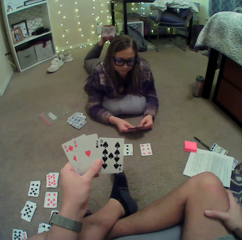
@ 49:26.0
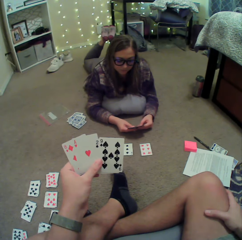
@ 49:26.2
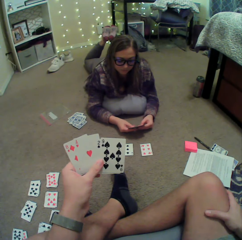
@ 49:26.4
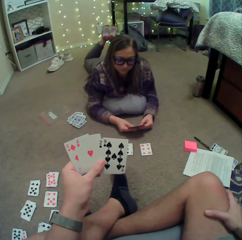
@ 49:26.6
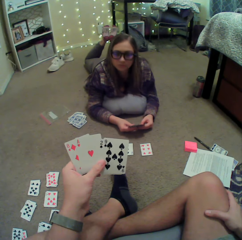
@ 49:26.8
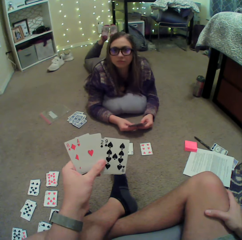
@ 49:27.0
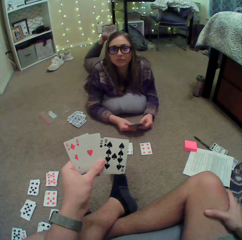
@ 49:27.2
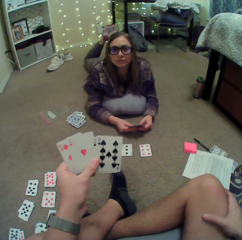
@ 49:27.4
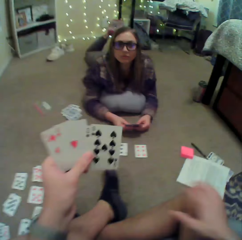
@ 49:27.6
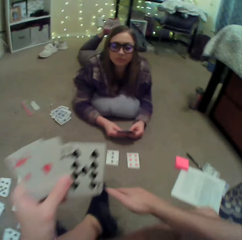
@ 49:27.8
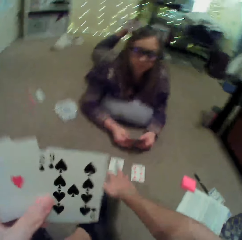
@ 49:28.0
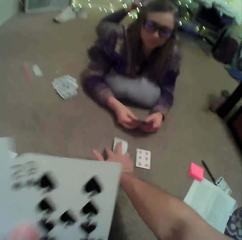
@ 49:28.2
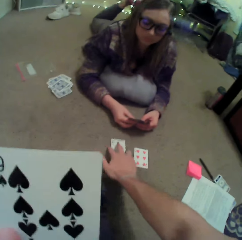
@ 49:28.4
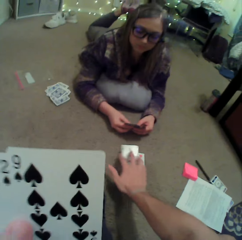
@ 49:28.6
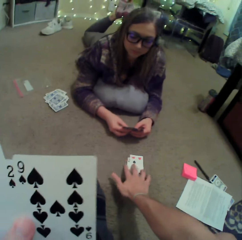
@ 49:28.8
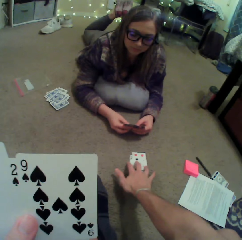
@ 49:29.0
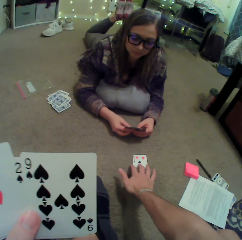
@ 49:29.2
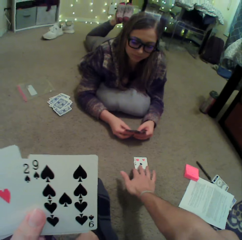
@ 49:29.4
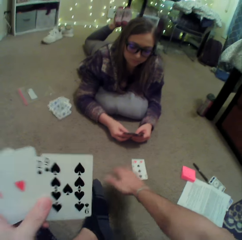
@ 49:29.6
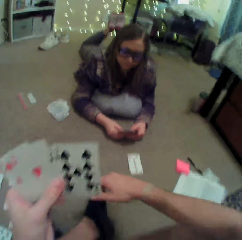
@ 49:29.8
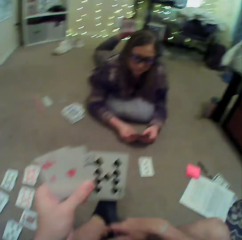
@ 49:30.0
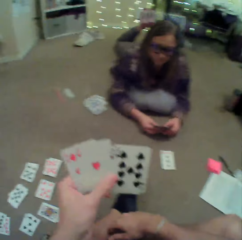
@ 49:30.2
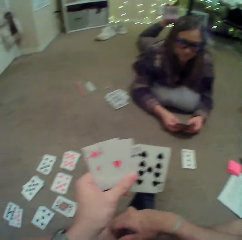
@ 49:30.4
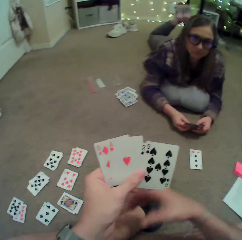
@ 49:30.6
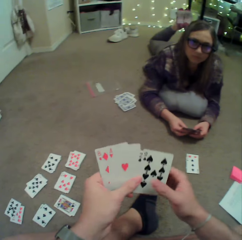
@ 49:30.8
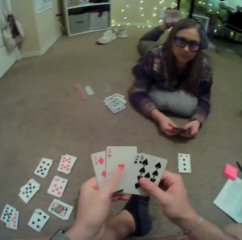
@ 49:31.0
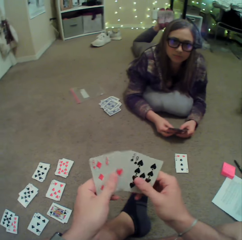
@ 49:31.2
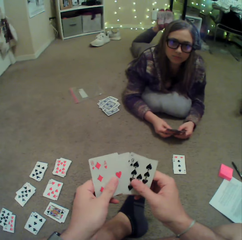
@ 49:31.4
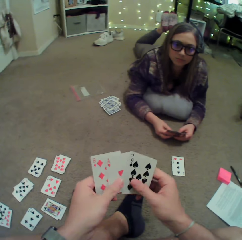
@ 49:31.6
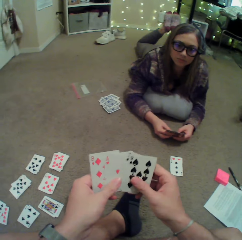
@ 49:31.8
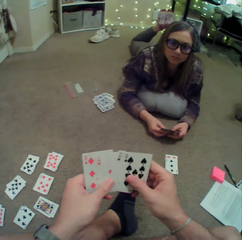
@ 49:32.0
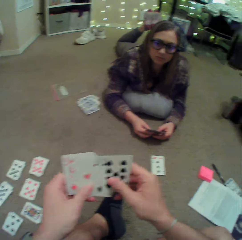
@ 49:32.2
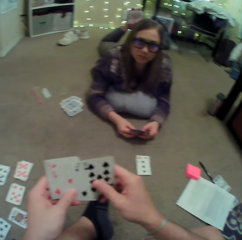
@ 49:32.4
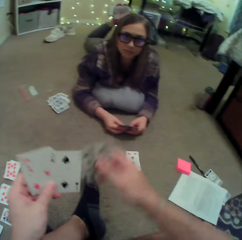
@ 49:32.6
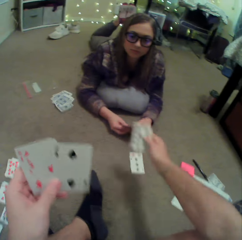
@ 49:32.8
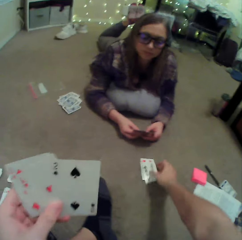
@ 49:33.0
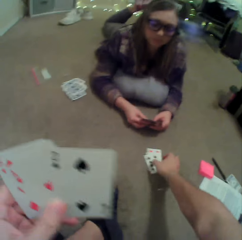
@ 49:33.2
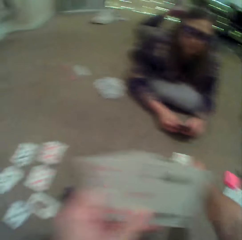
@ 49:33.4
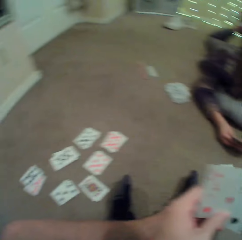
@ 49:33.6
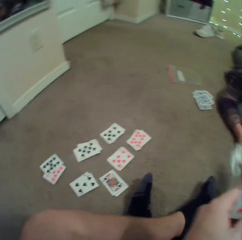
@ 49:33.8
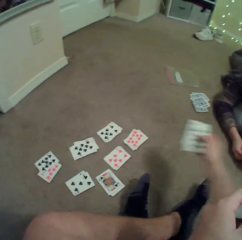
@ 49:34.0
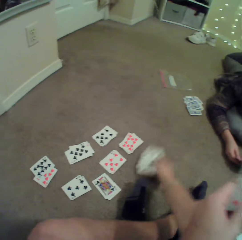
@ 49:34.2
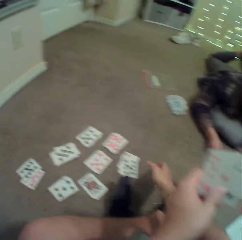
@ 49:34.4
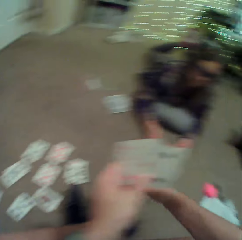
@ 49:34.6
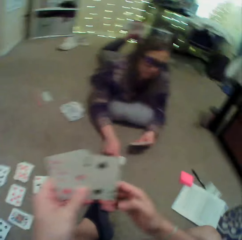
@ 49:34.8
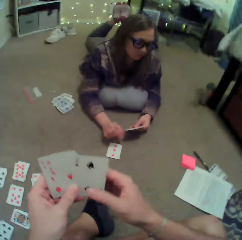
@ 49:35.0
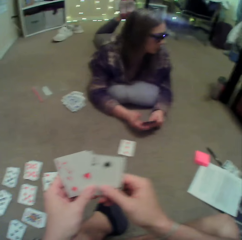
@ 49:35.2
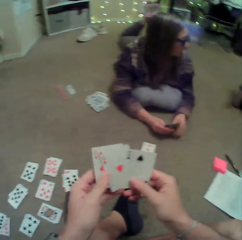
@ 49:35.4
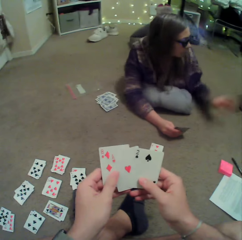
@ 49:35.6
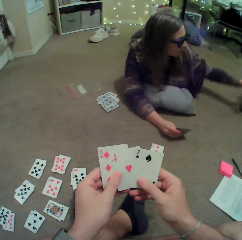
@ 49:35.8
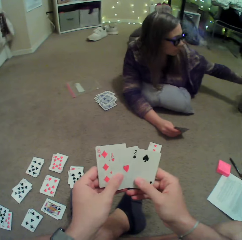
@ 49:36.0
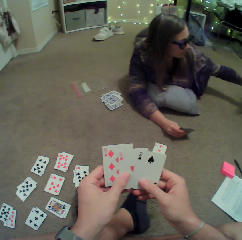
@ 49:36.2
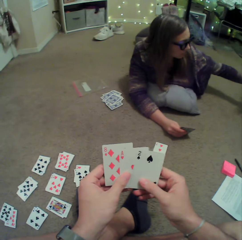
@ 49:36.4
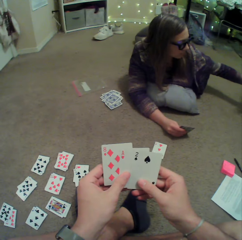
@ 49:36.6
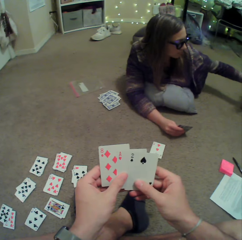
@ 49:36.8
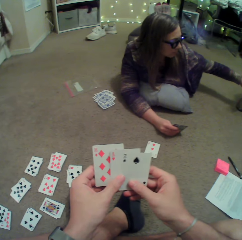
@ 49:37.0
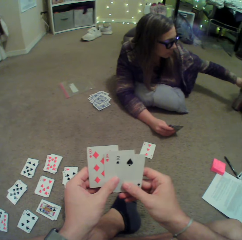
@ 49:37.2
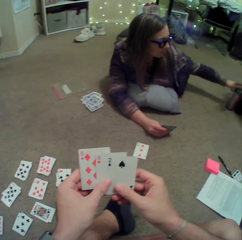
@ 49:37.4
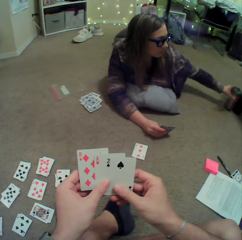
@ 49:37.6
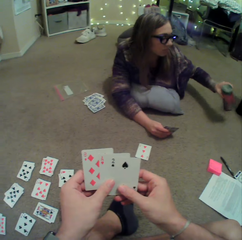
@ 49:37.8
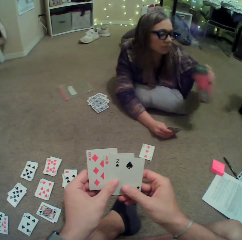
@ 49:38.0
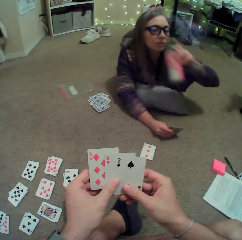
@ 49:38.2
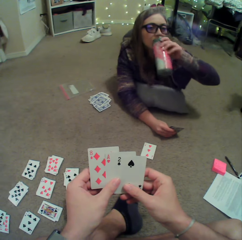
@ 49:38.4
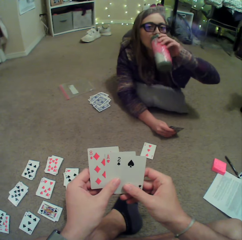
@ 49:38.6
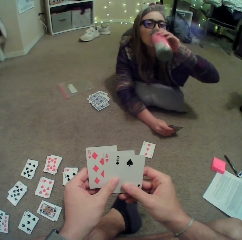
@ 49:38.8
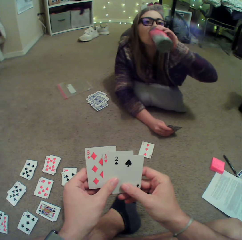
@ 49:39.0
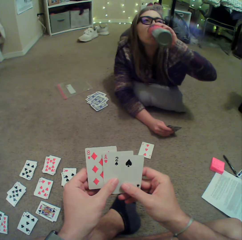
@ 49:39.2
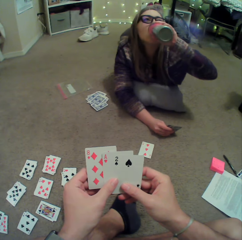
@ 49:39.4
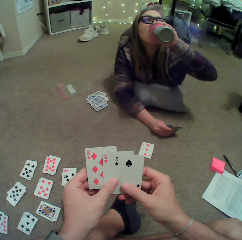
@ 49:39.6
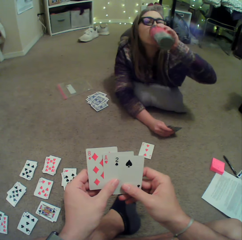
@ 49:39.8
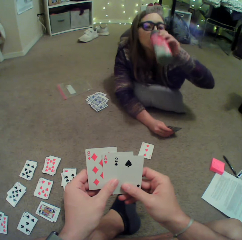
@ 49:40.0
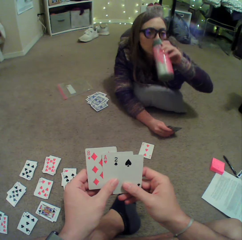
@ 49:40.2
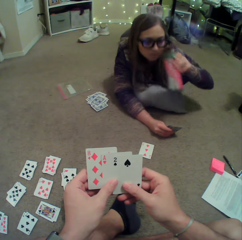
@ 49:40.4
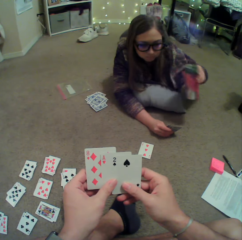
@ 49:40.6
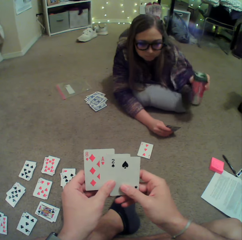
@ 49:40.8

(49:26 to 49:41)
The camera wearer moves the card. They arrange the cards, put a card on the floor, pick up the dropped cards, throw the cards aside and put down the cards. A woman drops down a card. She stretches her hand. She picks up a bottle of water, holds the water bottle and drinks from the bottle.

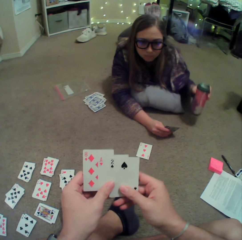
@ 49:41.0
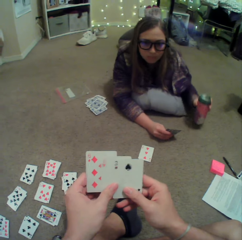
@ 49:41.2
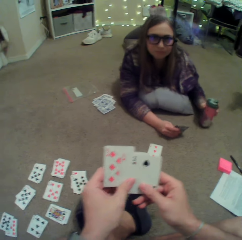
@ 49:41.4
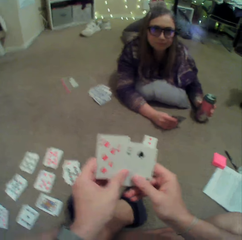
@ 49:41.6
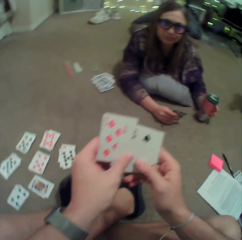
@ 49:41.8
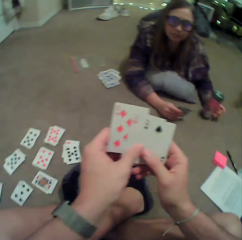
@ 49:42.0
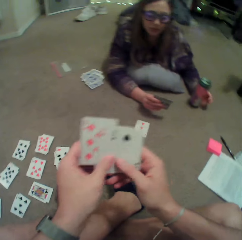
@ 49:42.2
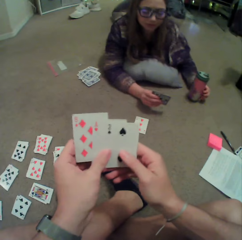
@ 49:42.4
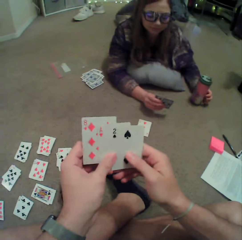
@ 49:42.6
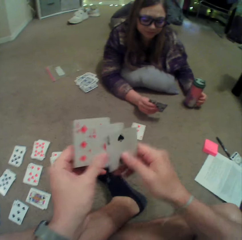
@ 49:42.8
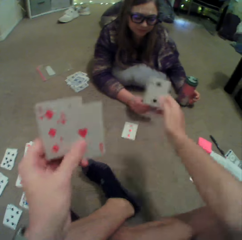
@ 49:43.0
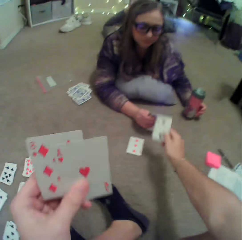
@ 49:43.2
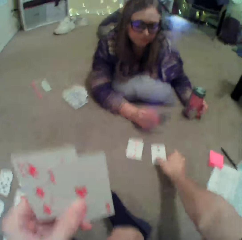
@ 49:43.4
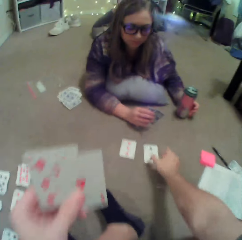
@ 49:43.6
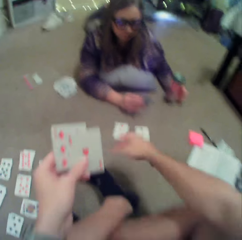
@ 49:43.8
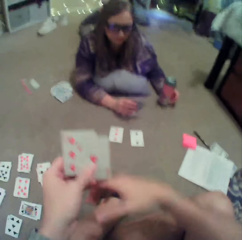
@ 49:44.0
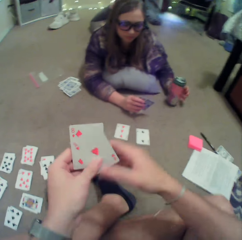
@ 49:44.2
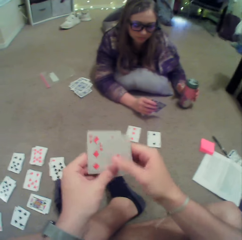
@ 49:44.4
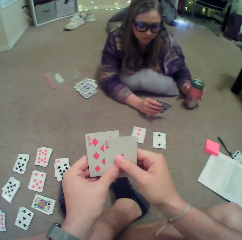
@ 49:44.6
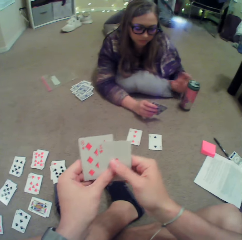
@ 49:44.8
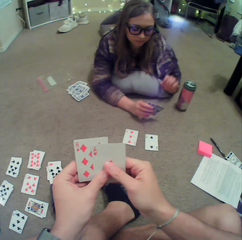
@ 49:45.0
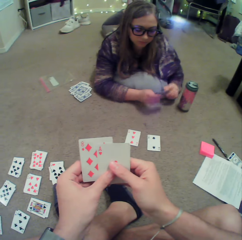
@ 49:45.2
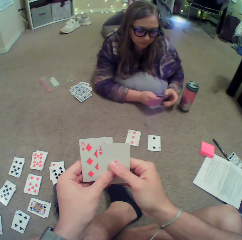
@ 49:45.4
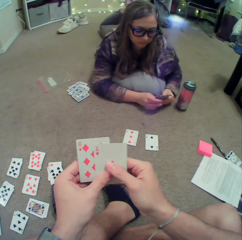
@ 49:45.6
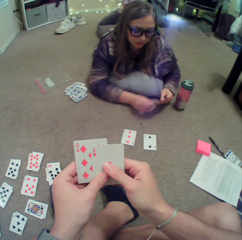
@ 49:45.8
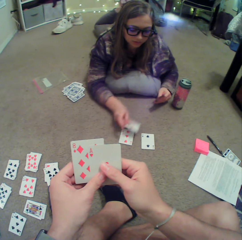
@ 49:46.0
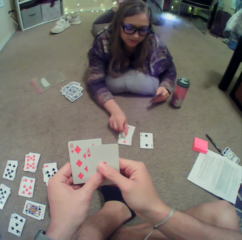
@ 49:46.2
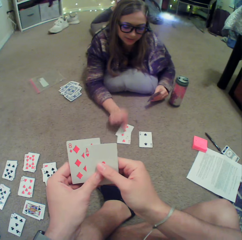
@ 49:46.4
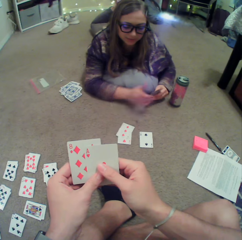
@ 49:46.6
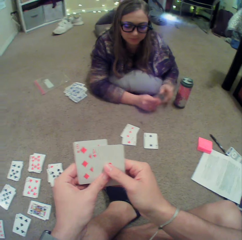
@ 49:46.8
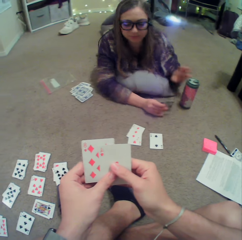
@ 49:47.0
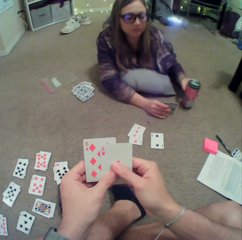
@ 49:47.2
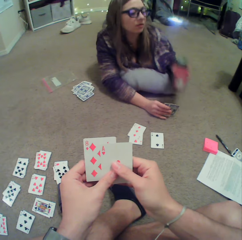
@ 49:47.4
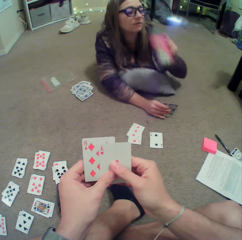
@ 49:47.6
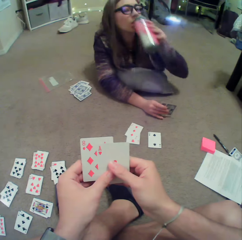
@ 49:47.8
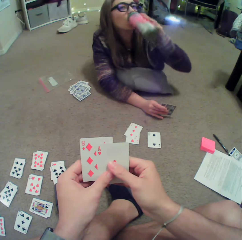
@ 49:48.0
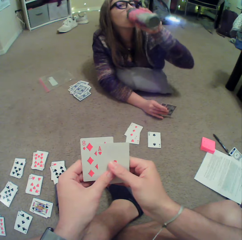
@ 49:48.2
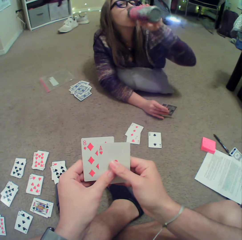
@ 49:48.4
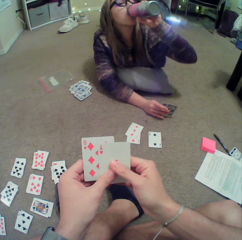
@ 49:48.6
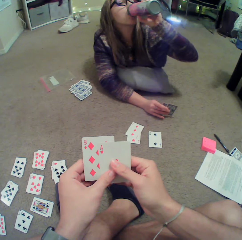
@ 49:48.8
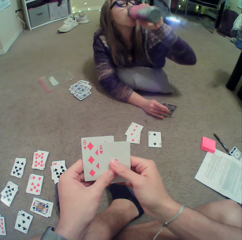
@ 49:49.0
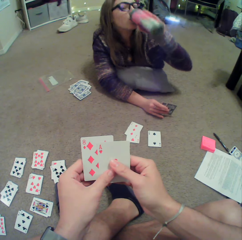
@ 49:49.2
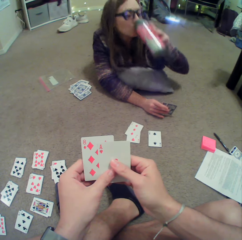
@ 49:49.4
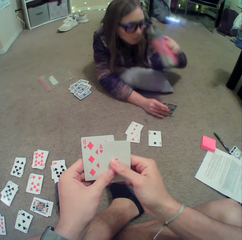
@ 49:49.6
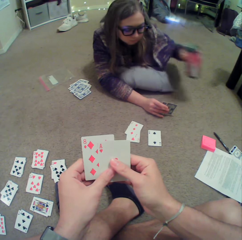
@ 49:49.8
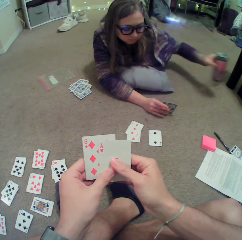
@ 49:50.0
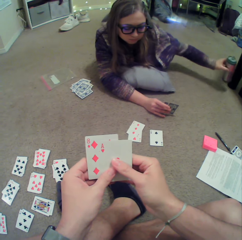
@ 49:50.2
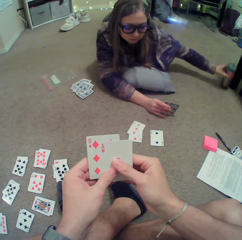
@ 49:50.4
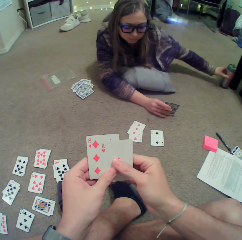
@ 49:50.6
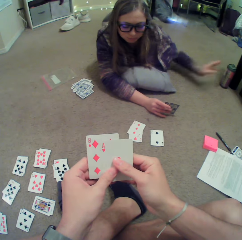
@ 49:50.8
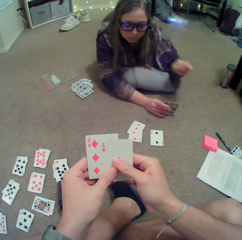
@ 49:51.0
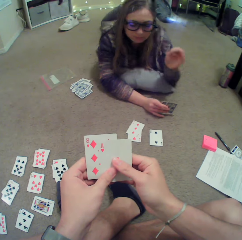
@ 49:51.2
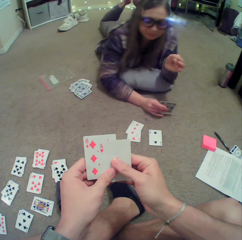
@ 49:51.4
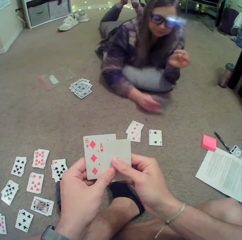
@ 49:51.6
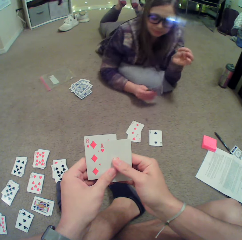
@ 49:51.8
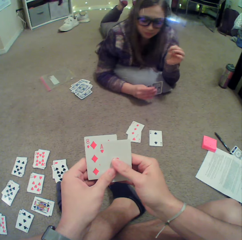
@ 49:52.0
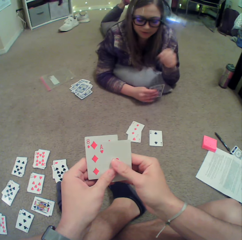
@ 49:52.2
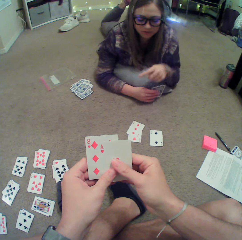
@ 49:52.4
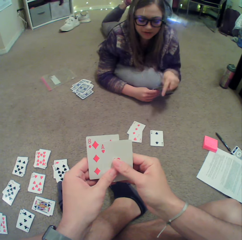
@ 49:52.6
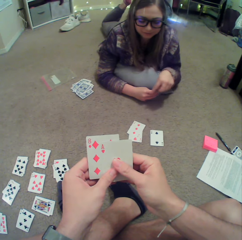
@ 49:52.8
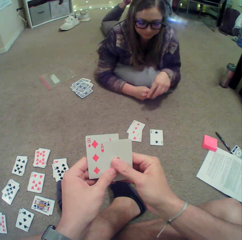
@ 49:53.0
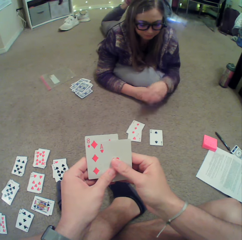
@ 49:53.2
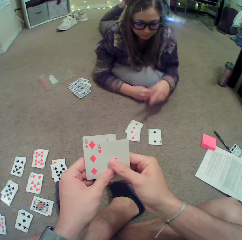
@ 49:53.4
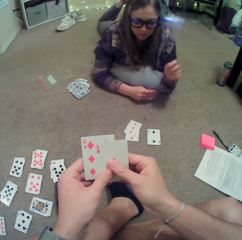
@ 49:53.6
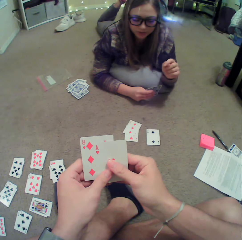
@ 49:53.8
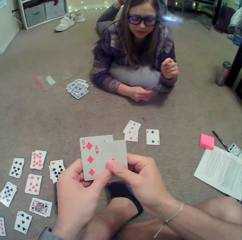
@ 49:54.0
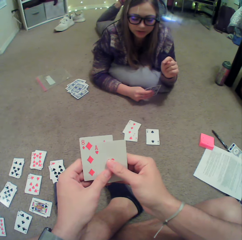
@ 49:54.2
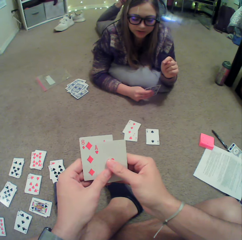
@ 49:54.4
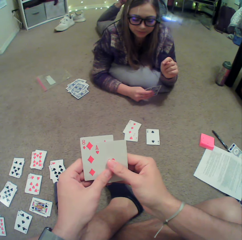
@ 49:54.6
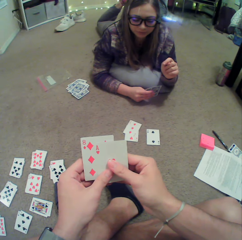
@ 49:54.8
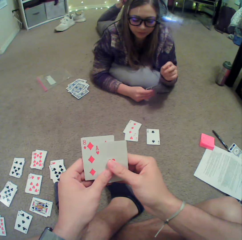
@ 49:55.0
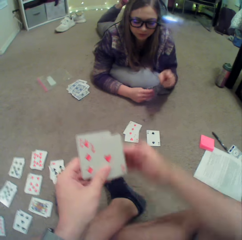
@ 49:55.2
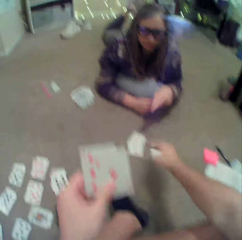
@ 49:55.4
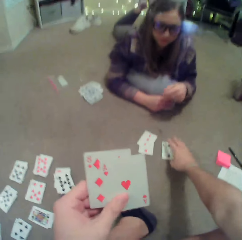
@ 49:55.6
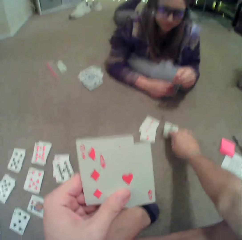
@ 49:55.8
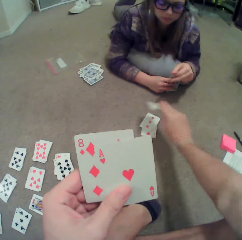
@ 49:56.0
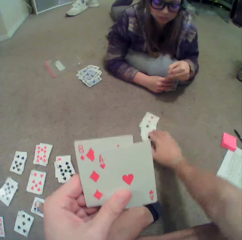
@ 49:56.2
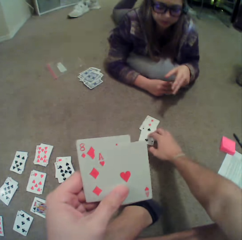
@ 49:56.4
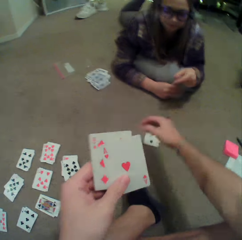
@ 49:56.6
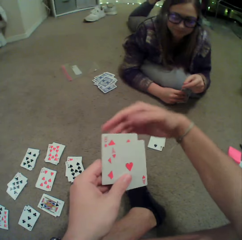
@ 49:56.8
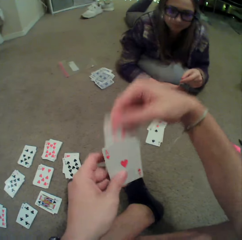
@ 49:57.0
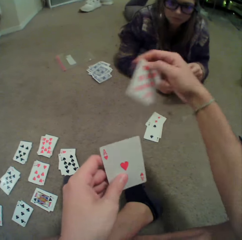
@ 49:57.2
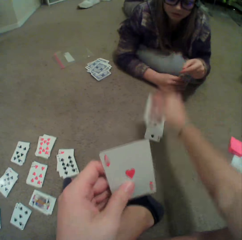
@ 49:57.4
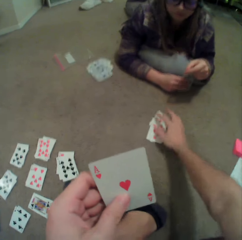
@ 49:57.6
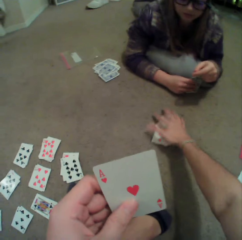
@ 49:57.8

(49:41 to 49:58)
A woman puts down the water bottle. The camera wearer puts a card on the floor. The woman puts a card on the floor. She picks up the bottle of water, holds the water bottle, drinks the water and puts down the water bottle. She gestures with her hand and moves her hand. She talks to the camera wearer. The camera wearer picks up the card. They put down the card. They pick up a card.
